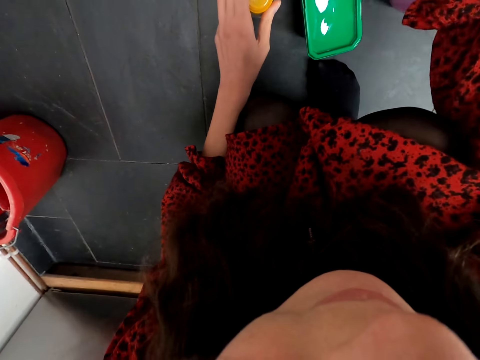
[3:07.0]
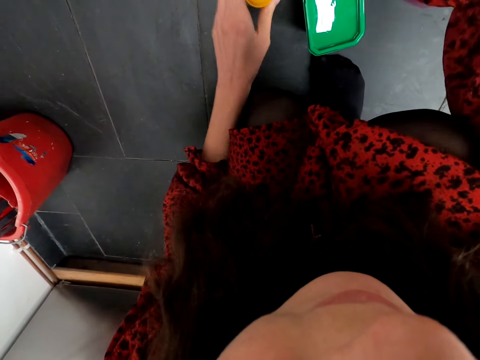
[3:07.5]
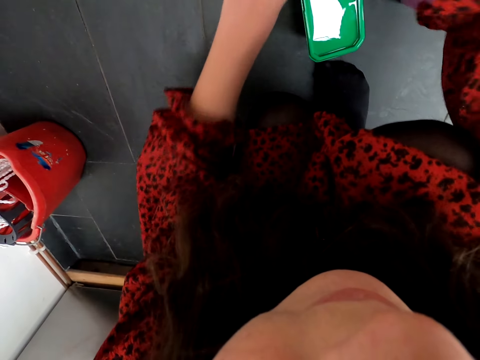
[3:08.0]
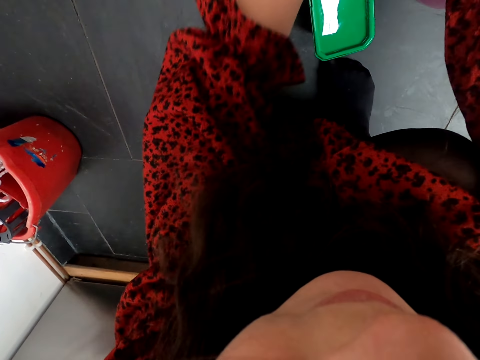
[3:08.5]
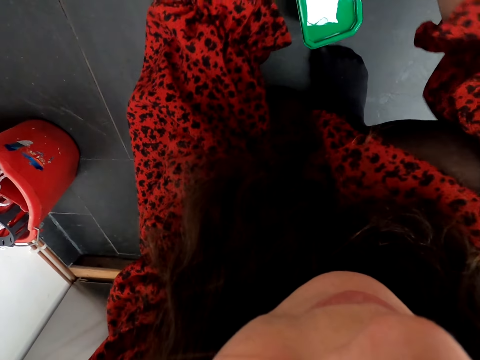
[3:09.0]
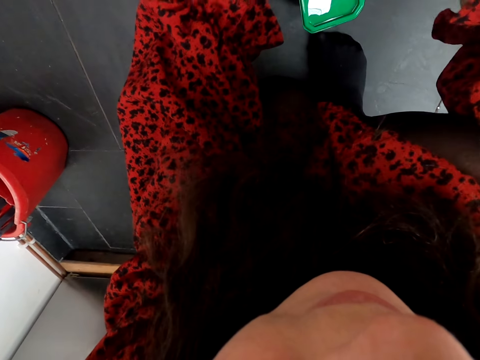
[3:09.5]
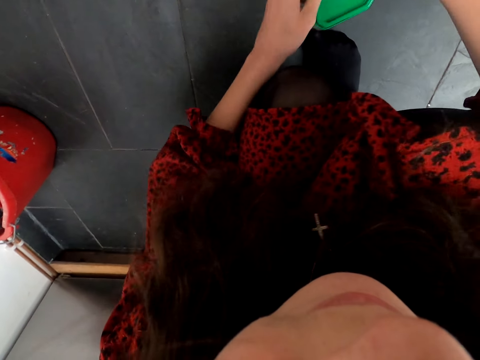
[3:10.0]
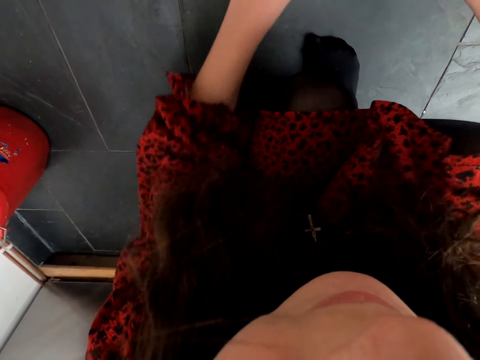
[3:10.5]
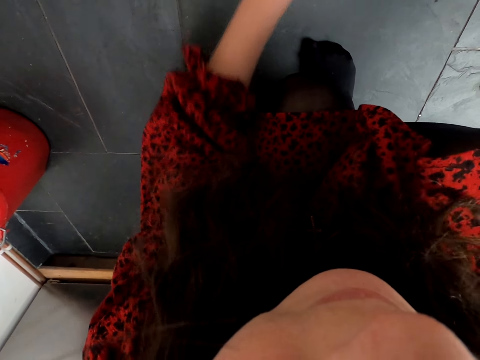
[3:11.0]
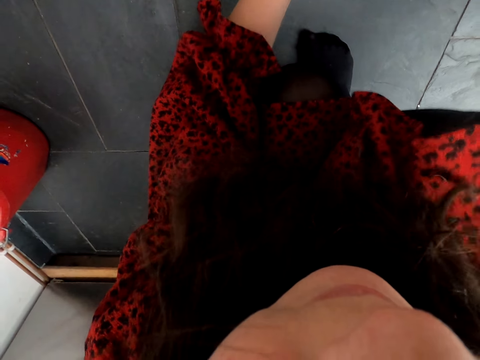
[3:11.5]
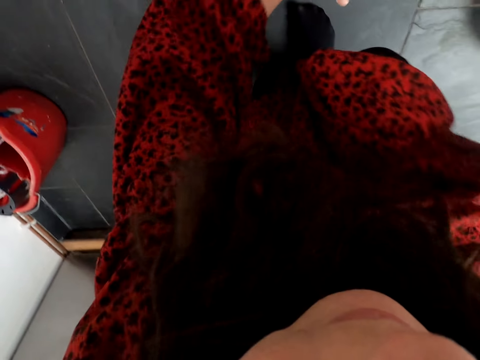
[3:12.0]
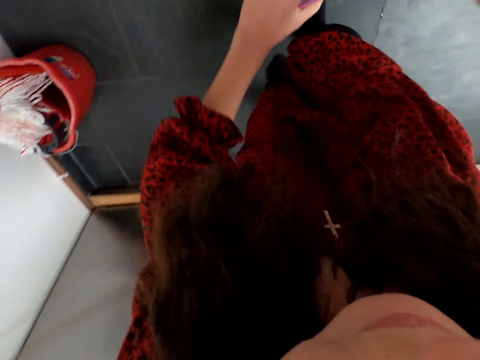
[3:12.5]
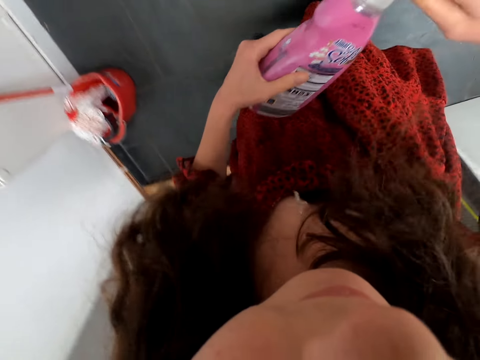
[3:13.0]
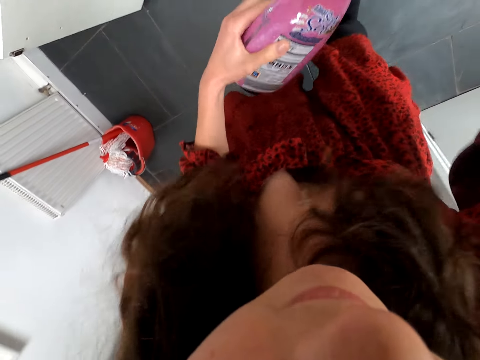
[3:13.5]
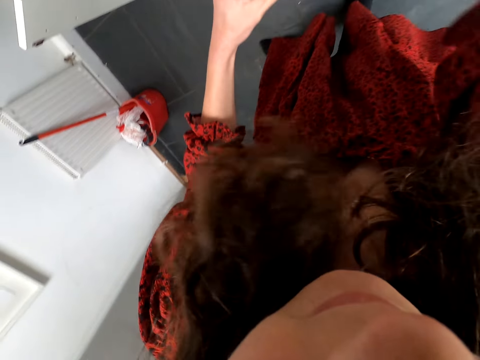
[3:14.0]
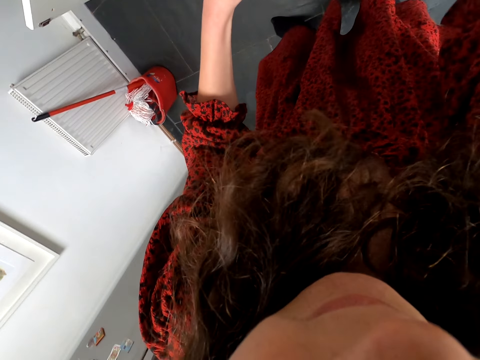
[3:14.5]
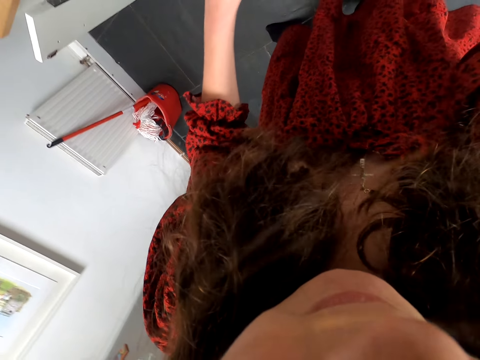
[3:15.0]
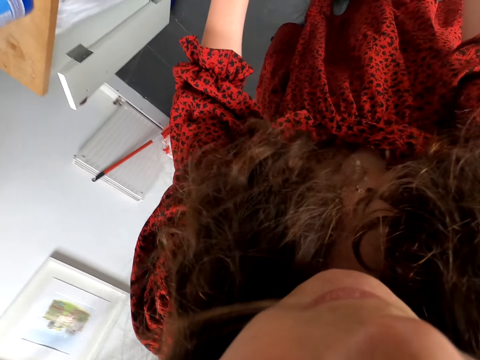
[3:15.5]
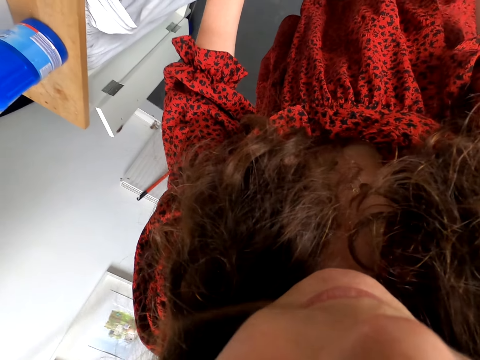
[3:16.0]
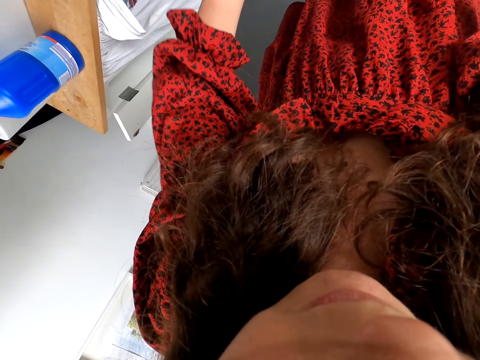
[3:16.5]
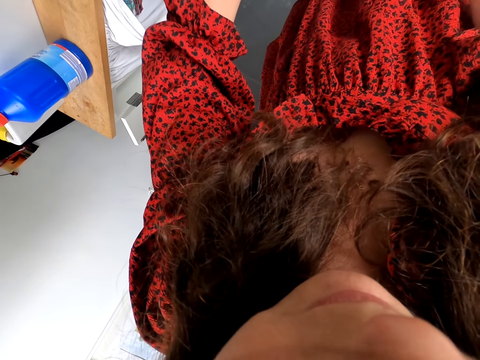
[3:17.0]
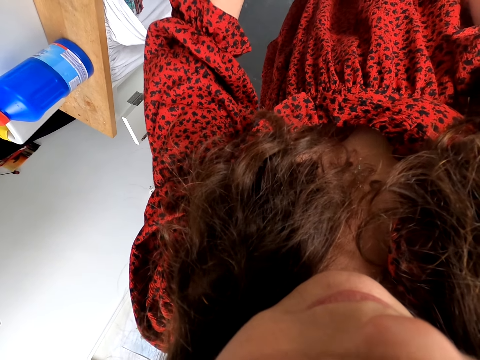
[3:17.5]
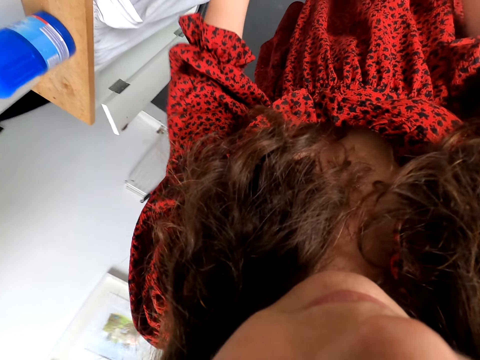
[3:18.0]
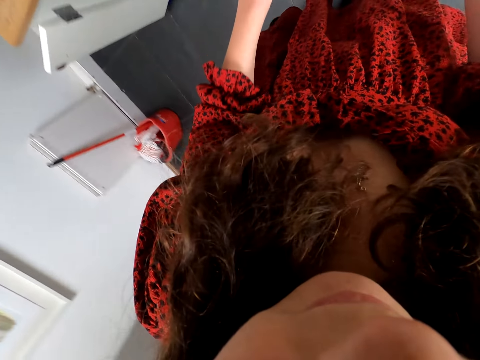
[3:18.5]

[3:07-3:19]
The camera wearer touches the bottles. They arrange the bottles in the shelf. They take a container. They put the container under the table. They open the bottle of detergent. They move the bottle on the hand.

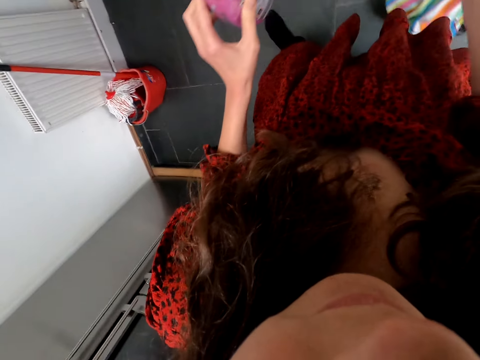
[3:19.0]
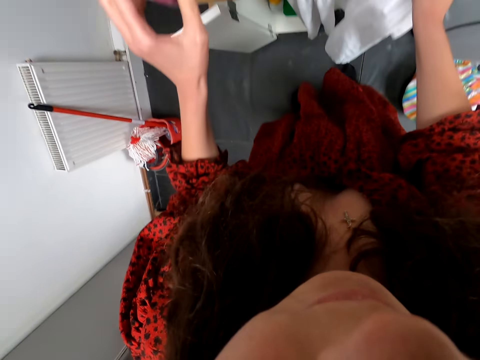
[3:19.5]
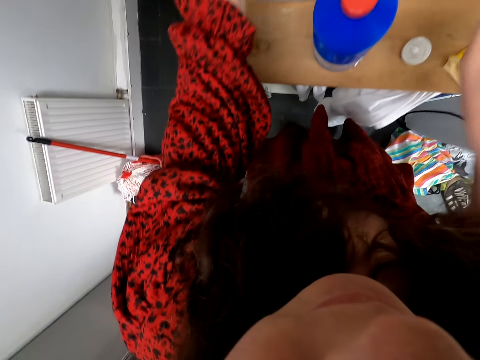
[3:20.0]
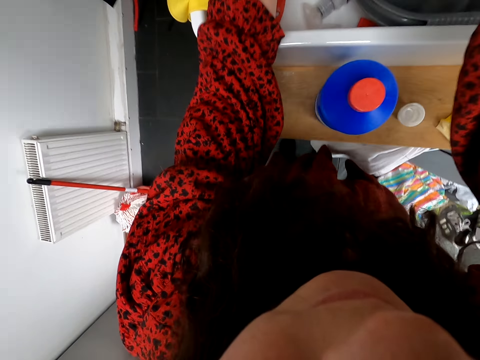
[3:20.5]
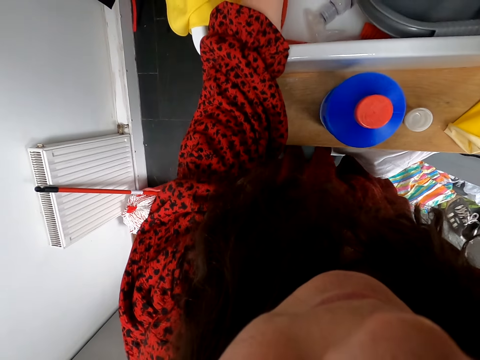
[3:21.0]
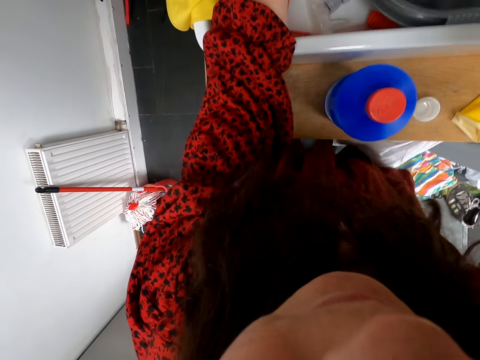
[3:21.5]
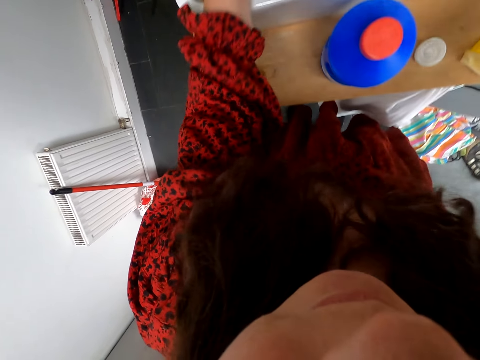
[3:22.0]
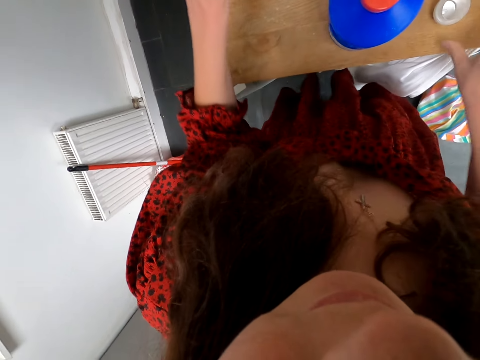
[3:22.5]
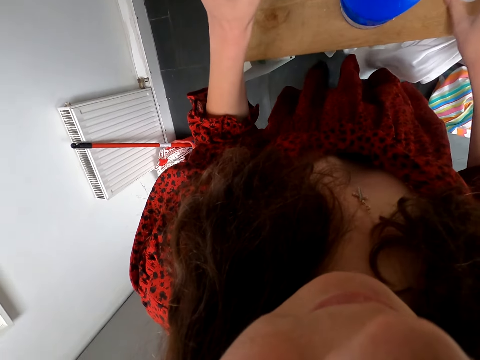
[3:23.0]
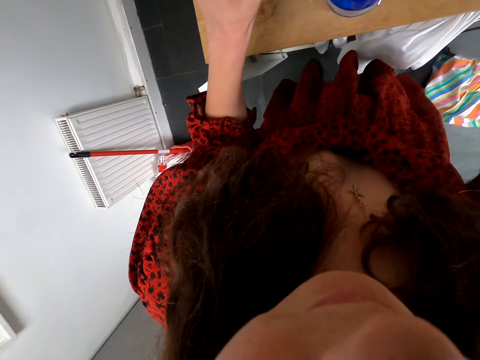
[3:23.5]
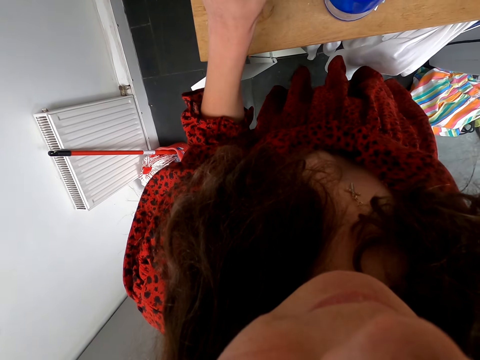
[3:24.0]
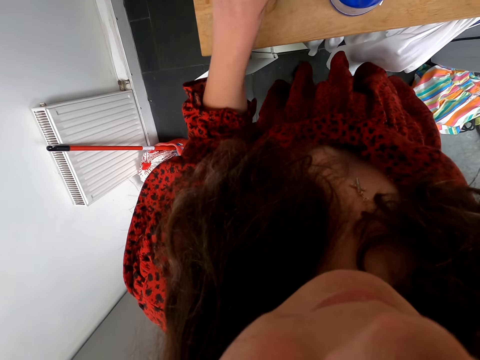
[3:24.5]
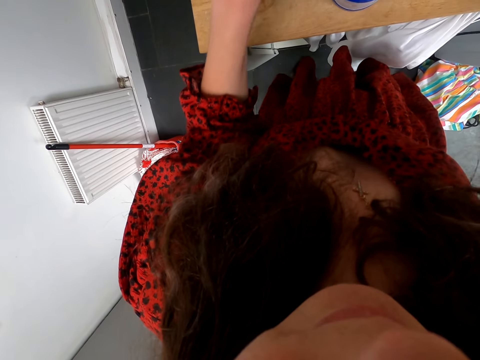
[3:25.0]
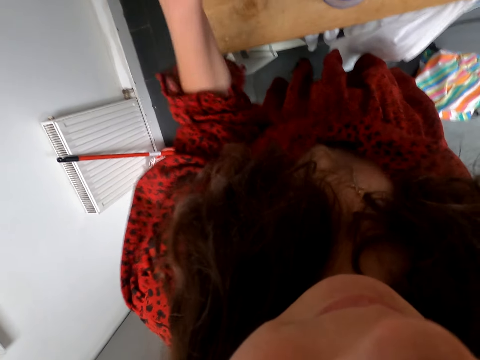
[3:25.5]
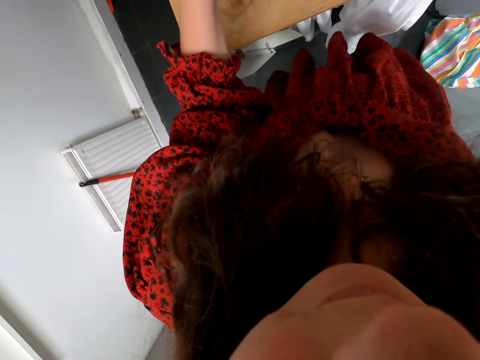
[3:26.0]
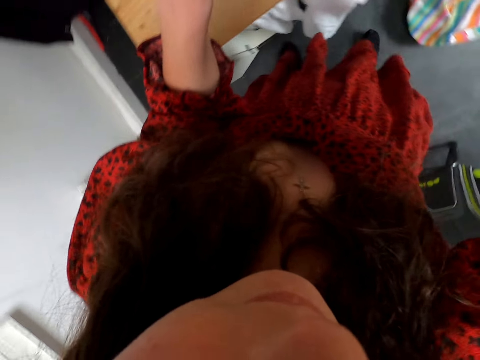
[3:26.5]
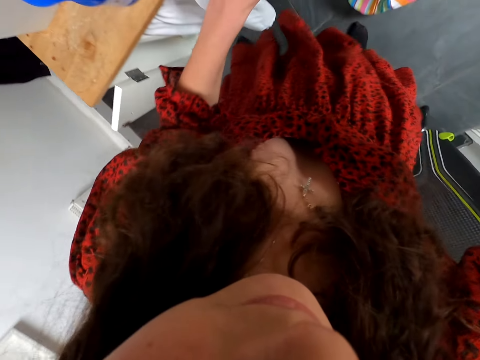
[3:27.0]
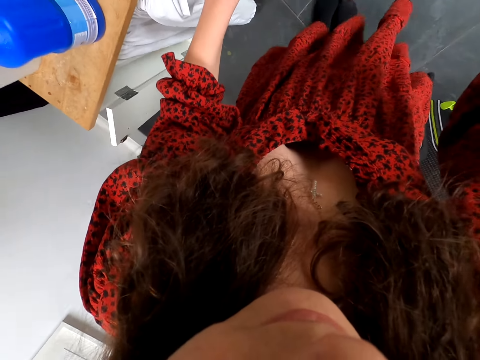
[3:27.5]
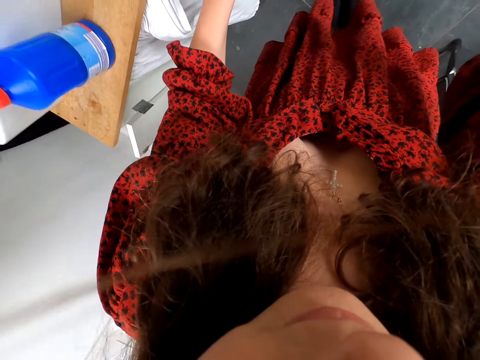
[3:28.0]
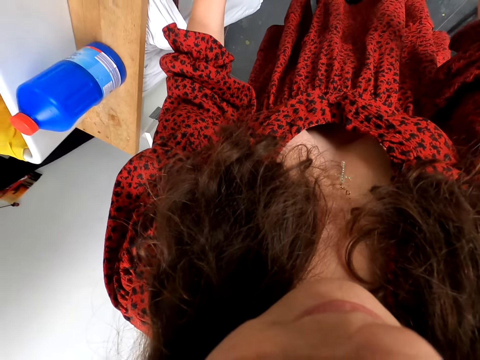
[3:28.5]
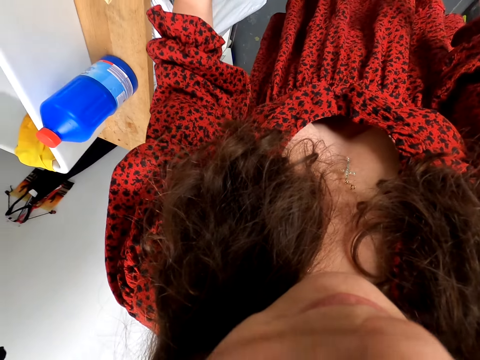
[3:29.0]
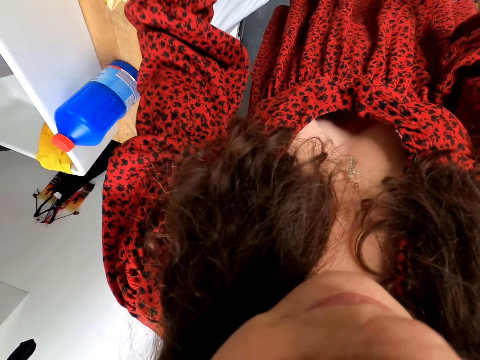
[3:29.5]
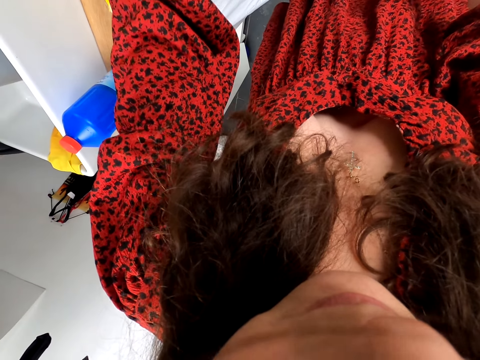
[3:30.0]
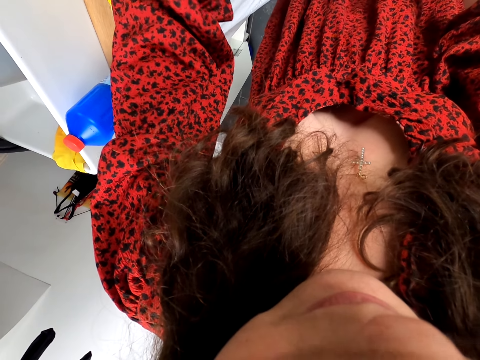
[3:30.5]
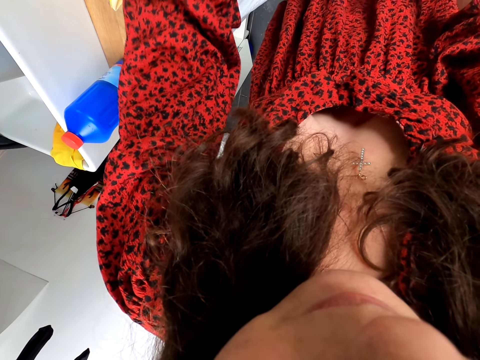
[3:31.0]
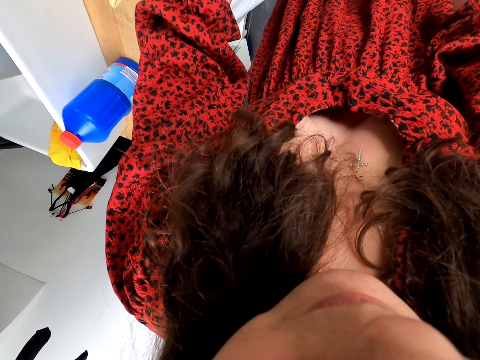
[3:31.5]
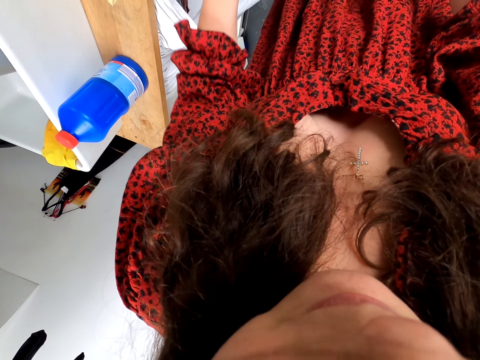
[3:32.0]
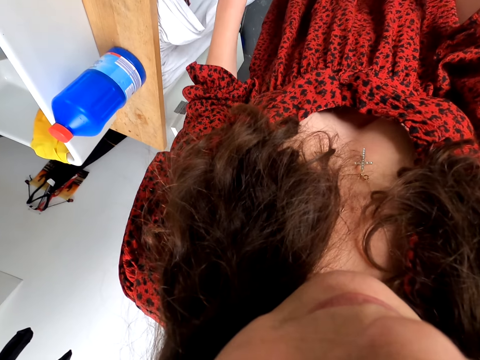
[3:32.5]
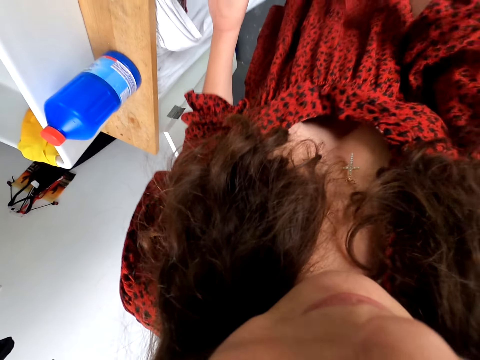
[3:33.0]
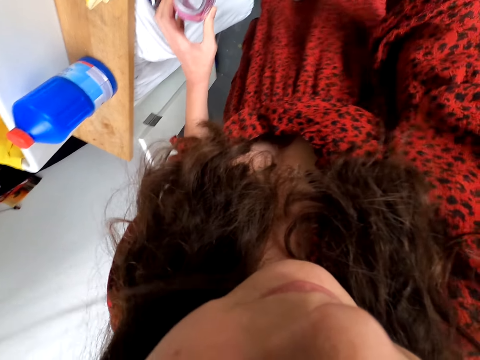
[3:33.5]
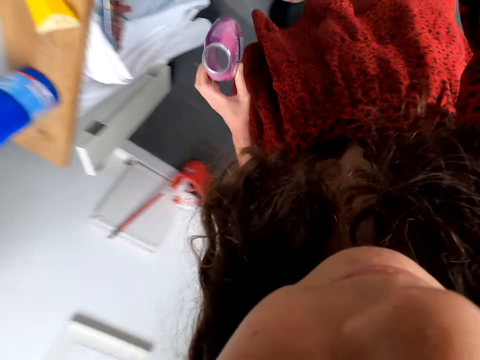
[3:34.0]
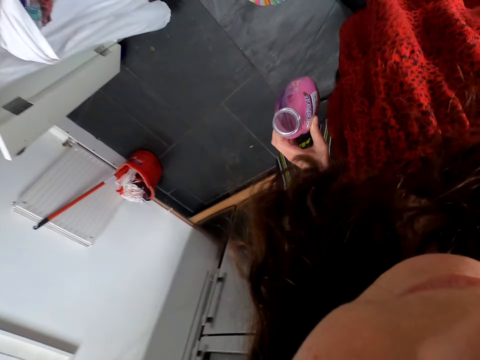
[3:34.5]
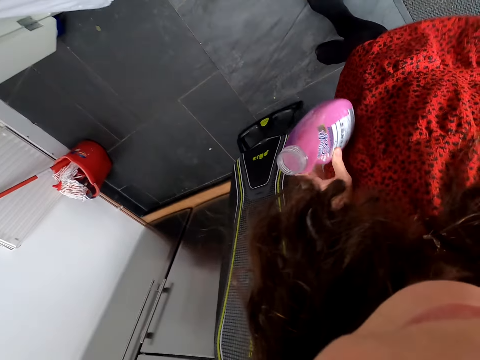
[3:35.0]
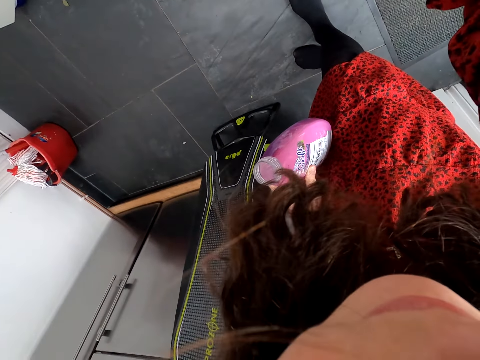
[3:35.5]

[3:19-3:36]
The camera wearer moves beside the table. They rinse the bottle of detergent. They open the water. They take a bottle top. They close the bottle of detergent. They shake the bottle. They move beside the table. They pour the detergent into the laundry machine. They move the left hand. They close the laundry machine. They move in the house.
